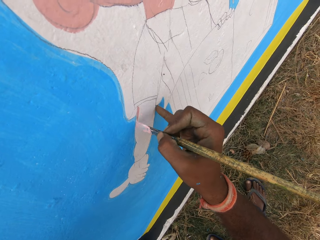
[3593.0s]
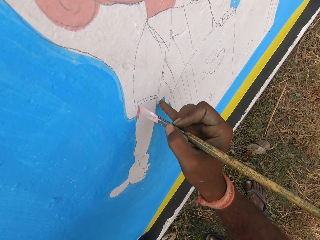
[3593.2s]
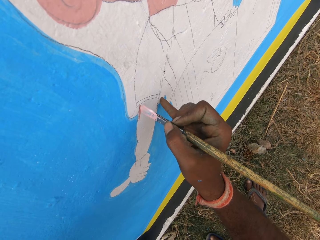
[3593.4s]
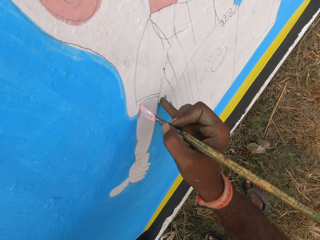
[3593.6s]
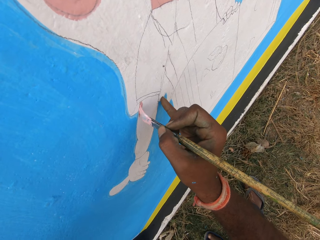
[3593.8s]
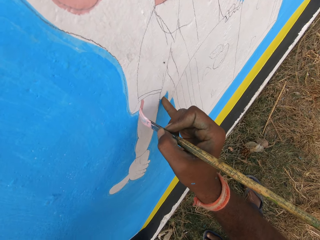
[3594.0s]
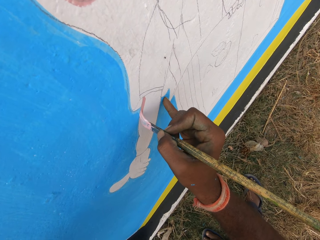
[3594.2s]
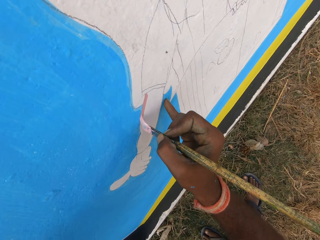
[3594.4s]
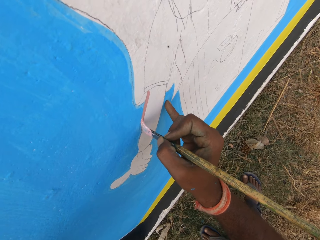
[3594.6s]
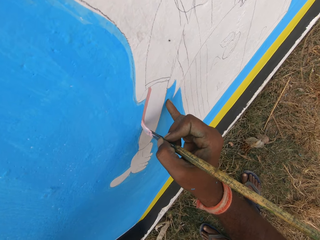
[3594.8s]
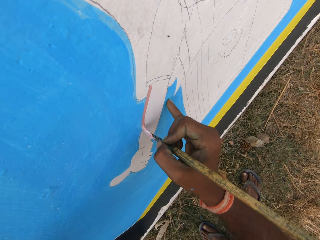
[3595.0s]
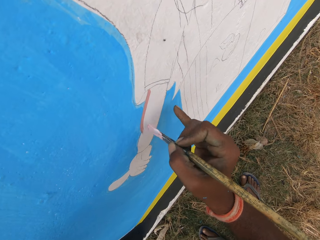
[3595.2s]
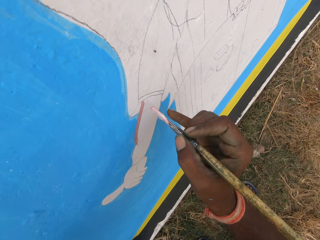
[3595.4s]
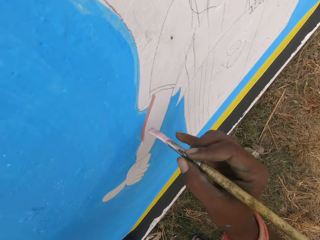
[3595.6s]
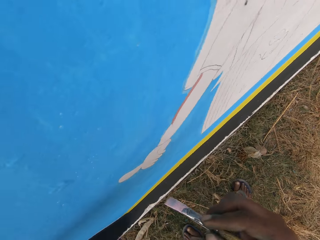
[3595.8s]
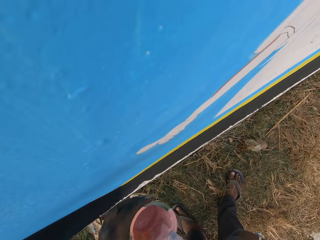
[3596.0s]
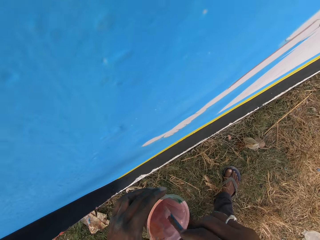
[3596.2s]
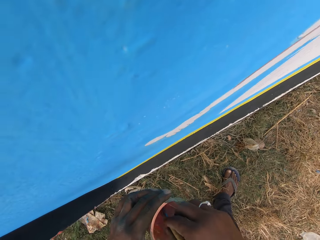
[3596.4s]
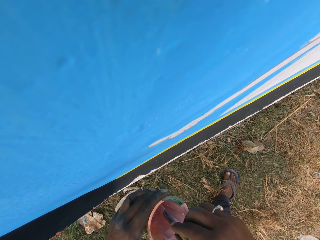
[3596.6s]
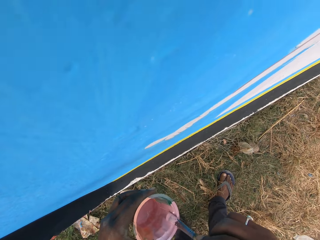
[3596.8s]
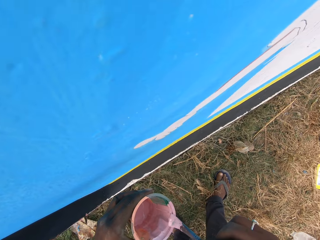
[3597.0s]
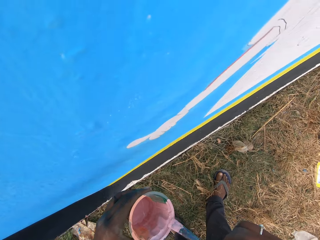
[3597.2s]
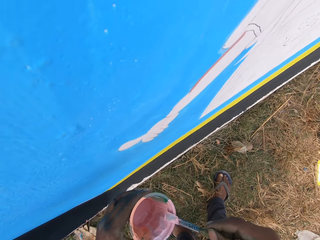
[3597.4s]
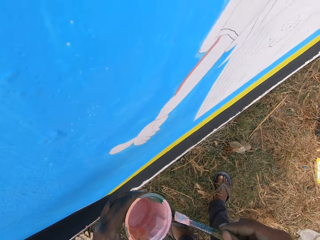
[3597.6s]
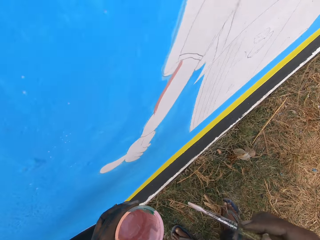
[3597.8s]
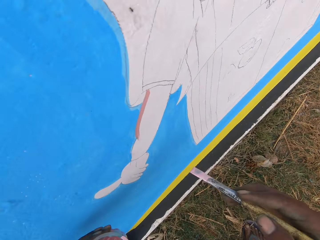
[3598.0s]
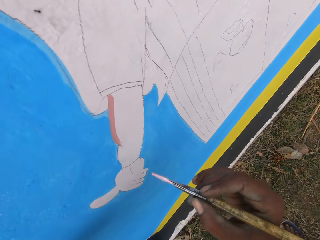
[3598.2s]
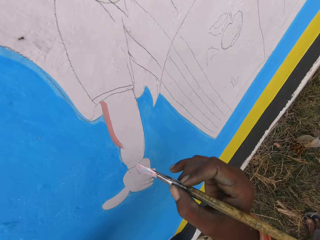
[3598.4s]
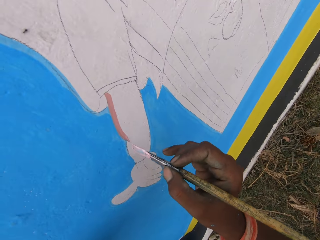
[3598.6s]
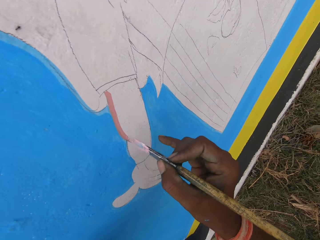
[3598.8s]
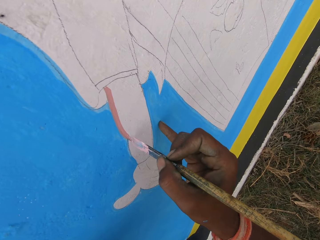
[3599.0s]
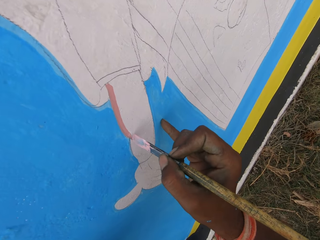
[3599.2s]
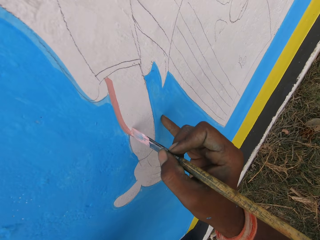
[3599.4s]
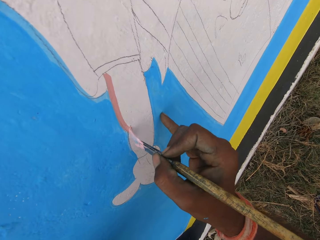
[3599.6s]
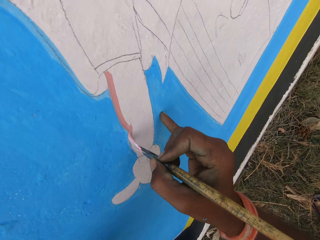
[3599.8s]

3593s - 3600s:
The camera wearer dips the paint brush in the paint can. They rub the paint brush on the edge of the paint can. They paint the wall with the paint brush.

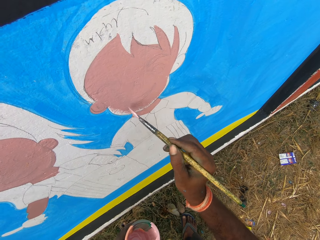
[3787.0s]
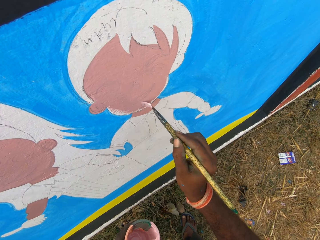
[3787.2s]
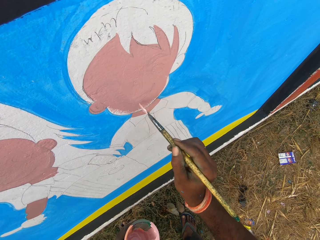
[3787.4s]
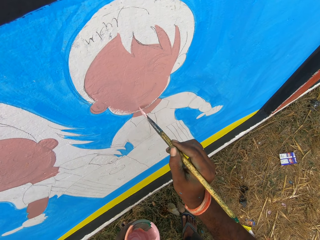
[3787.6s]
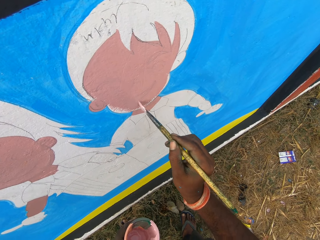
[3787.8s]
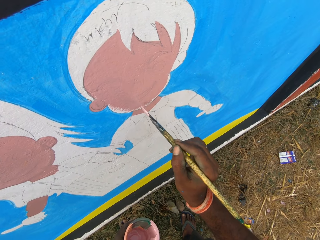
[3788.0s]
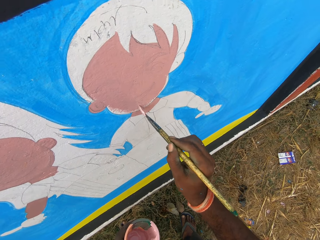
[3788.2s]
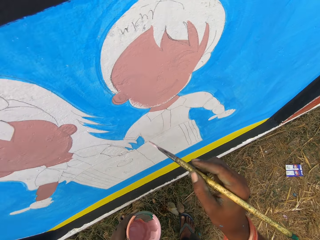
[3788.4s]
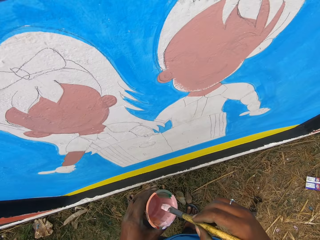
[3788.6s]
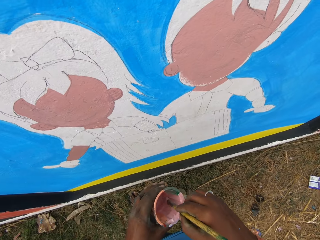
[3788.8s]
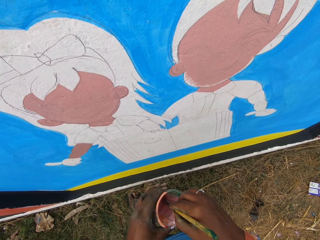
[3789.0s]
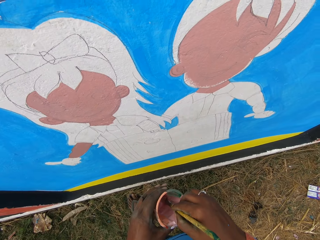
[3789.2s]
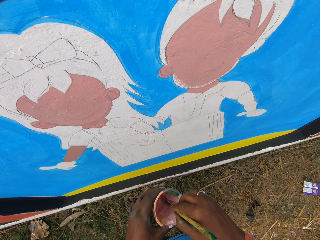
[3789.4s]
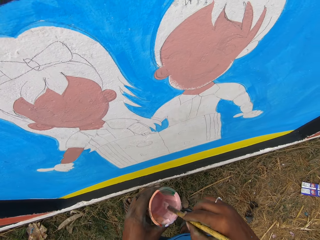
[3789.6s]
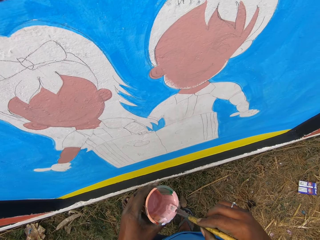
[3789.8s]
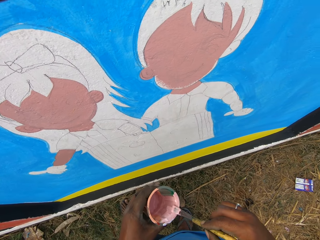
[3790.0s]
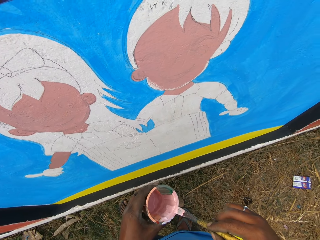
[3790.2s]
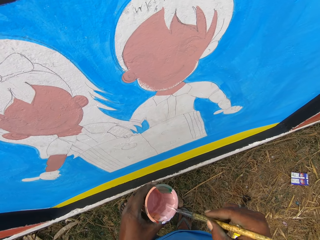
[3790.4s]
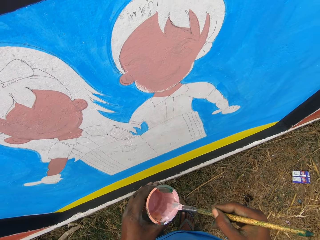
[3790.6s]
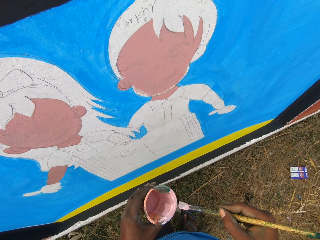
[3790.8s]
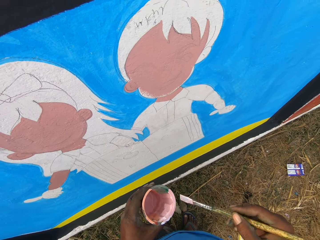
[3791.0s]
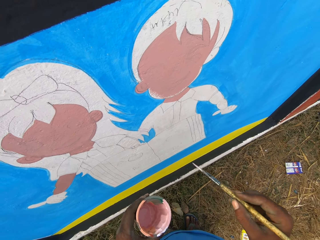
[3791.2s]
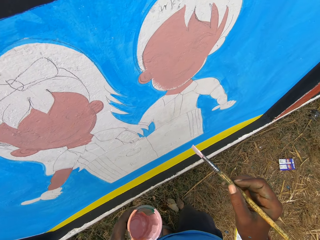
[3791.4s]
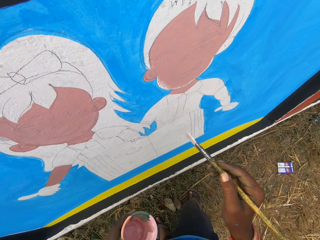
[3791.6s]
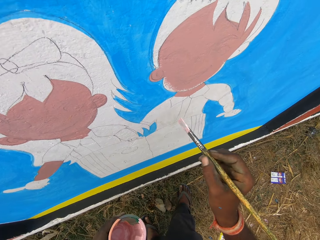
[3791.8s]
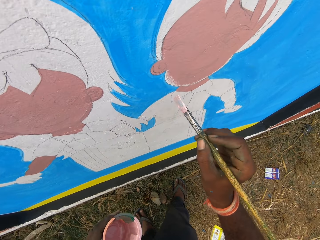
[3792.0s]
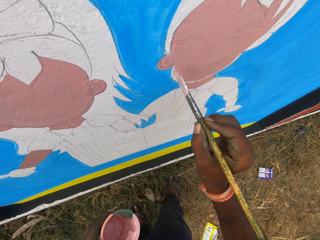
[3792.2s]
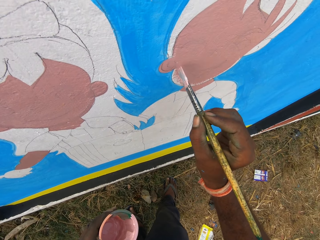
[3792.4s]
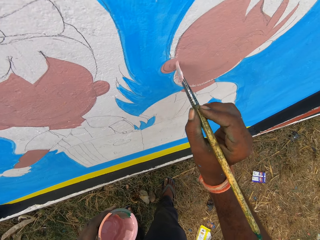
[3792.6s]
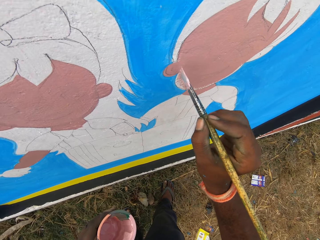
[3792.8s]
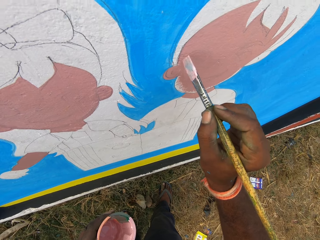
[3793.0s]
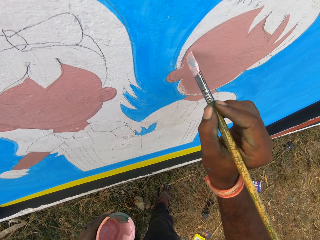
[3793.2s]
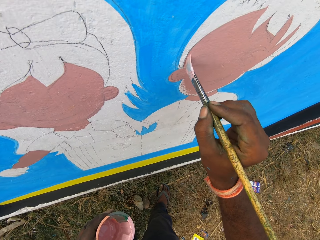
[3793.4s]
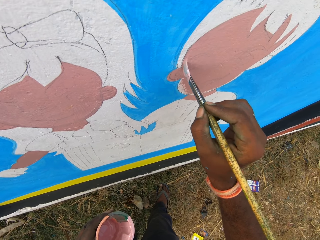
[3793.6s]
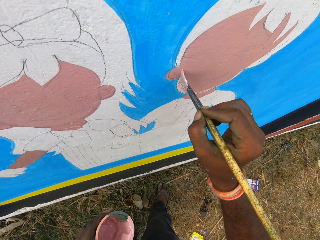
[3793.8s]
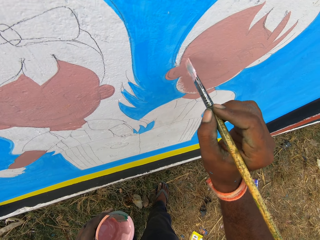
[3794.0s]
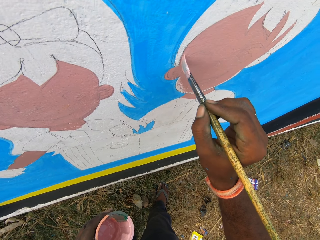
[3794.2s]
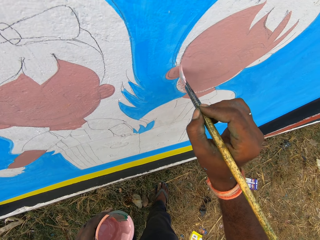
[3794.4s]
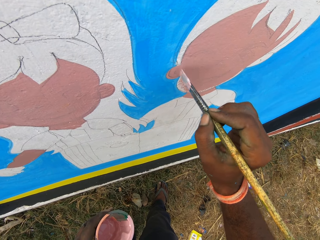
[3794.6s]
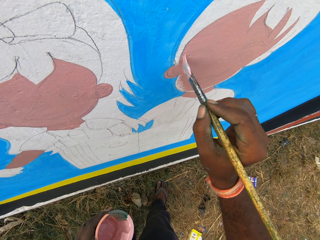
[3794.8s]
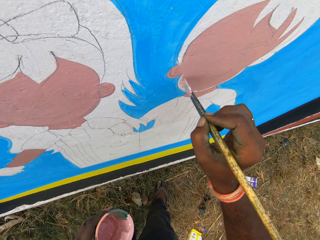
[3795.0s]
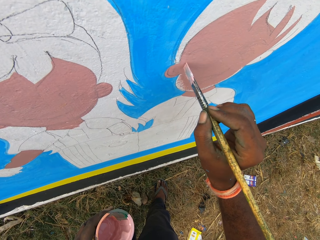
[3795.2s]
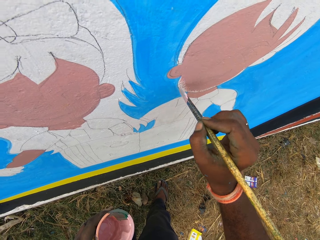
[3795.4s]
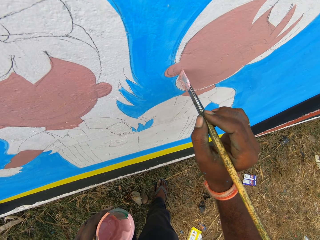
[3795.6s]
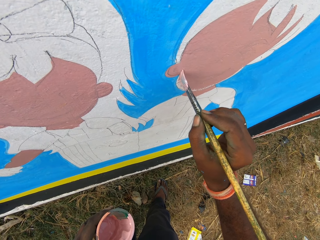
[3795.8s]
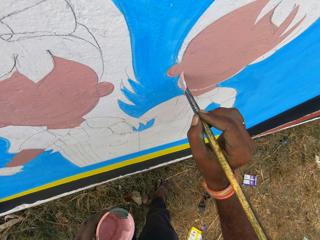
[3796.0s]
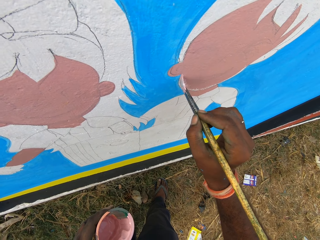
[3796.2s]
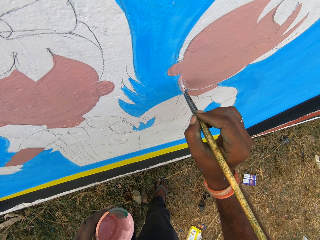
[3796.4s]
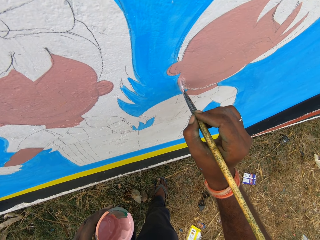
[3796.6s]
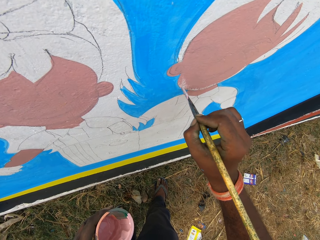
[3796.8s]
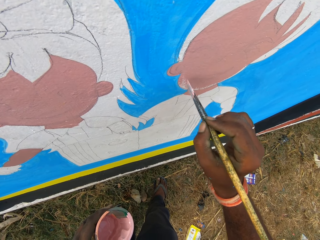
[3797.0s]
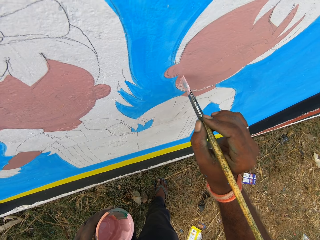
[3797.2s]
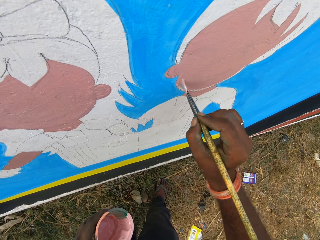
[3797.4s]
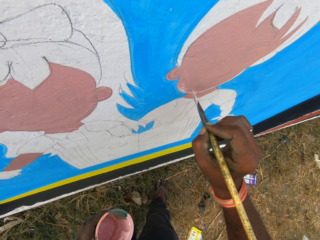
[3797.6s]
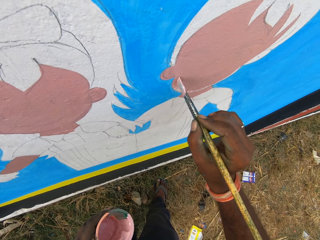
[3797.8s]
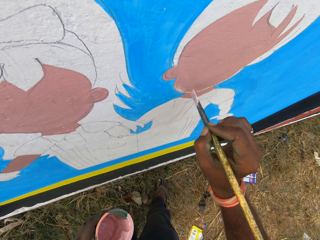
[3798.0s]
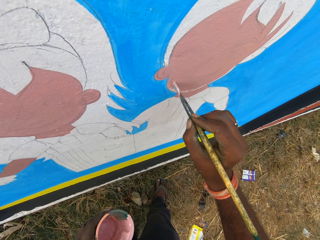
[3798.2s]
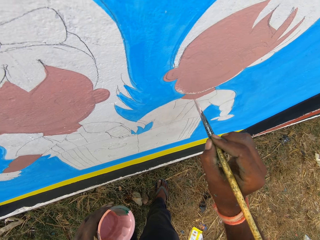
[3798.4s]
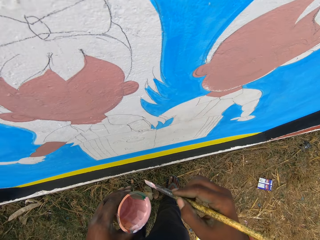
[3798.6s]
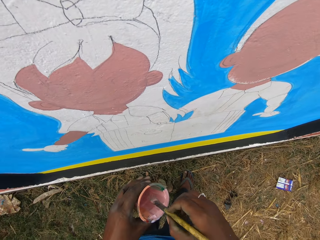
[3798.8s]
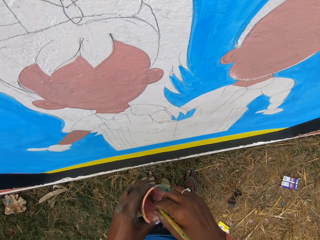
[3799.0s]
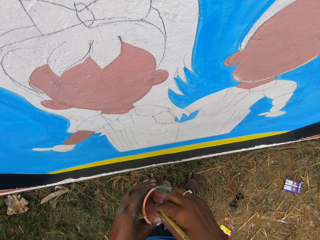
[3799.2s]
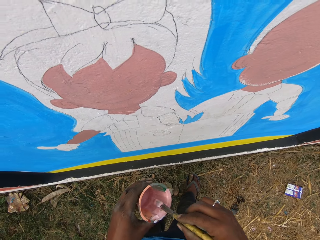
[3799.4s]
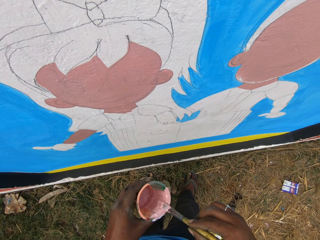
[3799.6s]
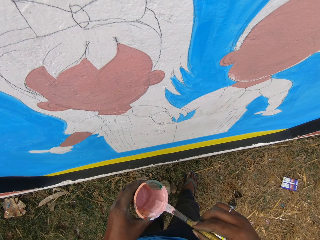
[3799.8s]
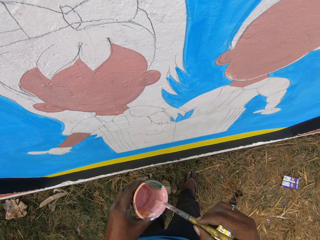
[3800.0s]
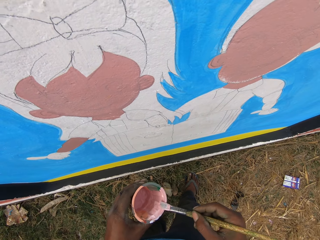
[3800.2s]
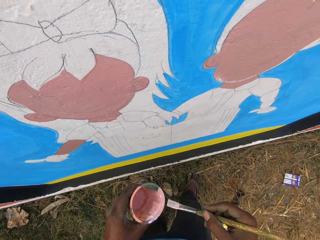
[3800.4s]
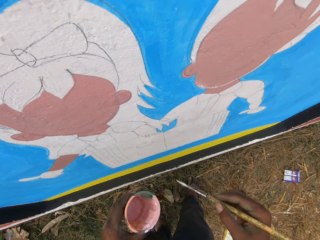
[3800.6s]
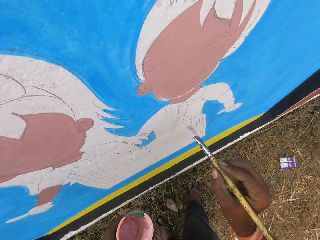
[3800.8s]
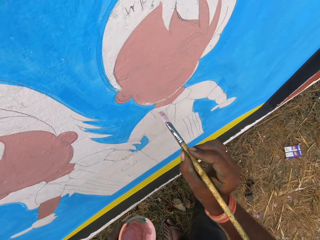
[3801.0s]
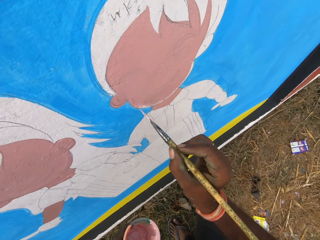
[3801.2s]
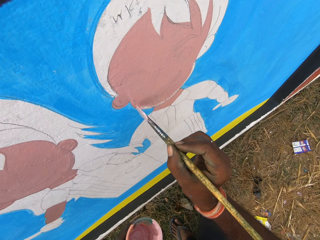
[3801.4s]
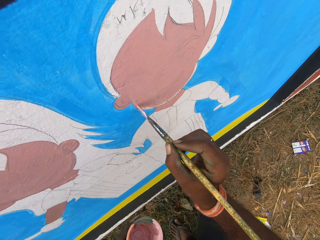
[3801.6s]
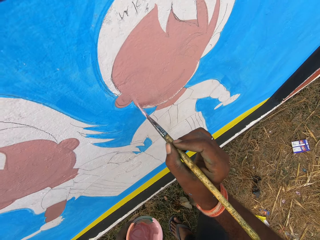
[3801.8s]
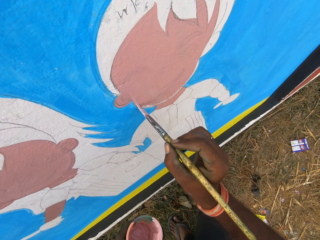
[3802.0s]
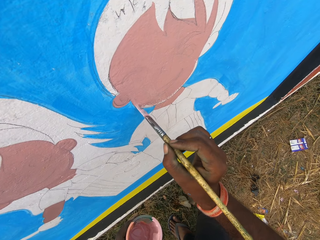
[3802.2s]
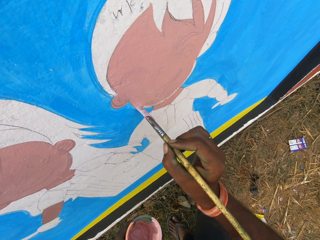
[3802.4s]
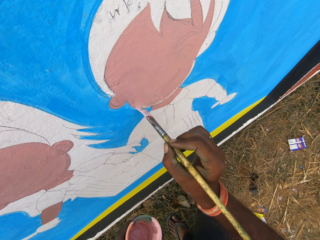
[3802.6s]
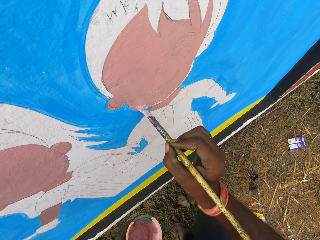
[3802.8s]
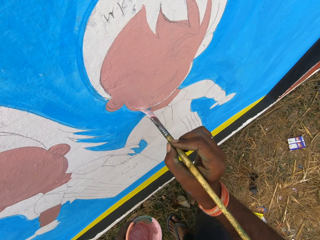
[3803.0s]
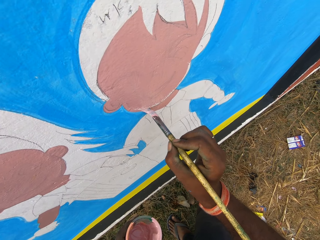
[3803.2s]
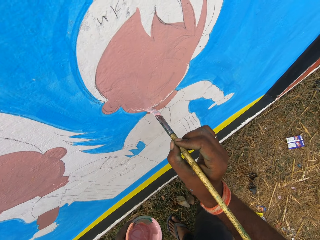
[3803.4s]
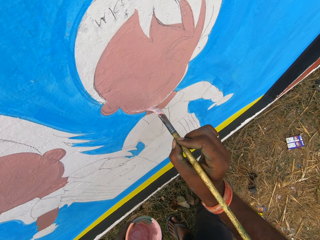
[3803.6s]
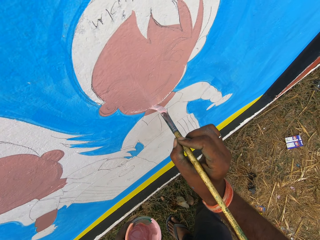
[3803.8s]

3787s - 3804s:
The camera wearer dips the painting brush into the paint bowl in his left hand. He rubs the painting brush against the edge of the paint bowl. He paints on the wall with the painting brush in his right hand. He dips the painting brush into the paint bowl in his left hand. He rubs the painting brush against the edge of the paint bowl. He paints on the wall with the painting brush in his right hand.
